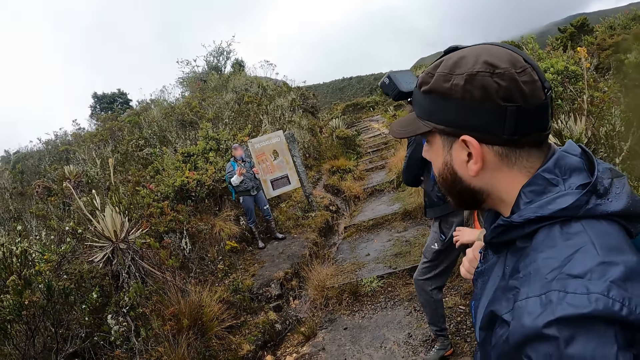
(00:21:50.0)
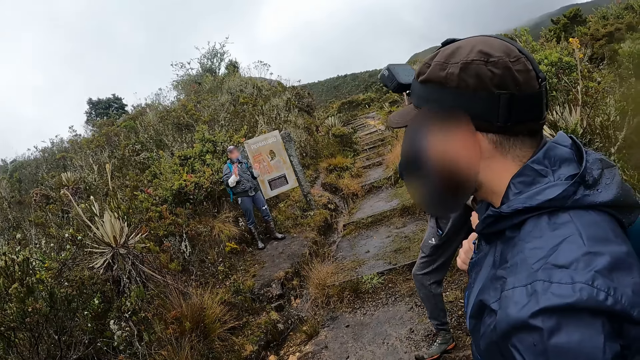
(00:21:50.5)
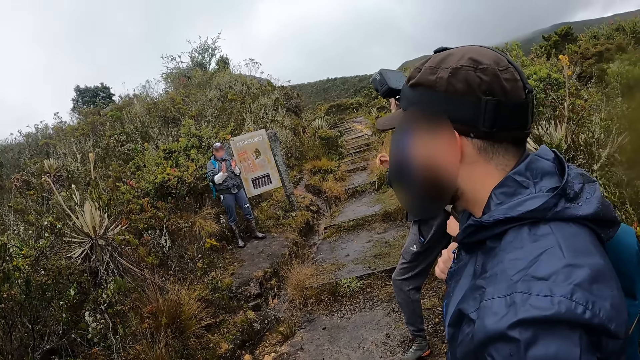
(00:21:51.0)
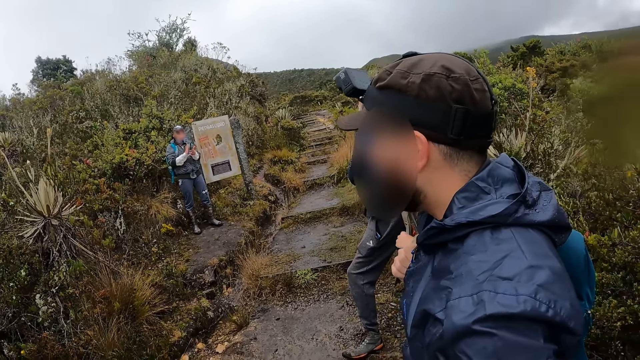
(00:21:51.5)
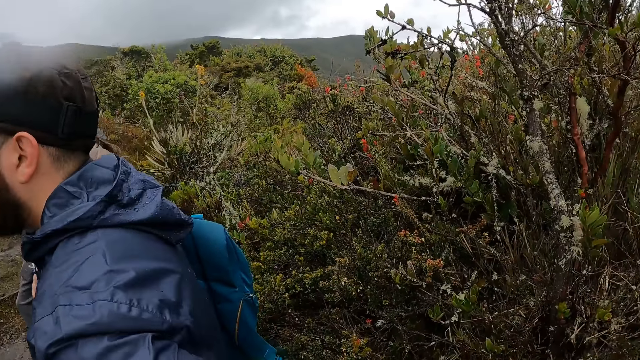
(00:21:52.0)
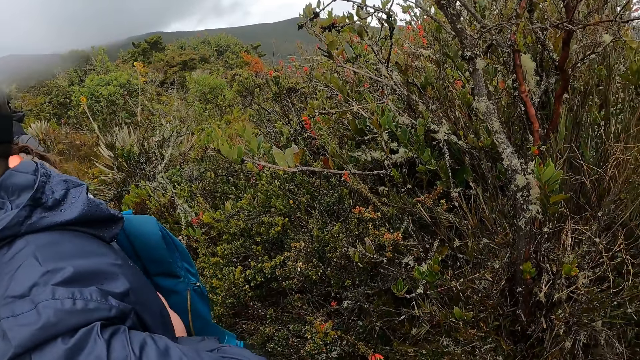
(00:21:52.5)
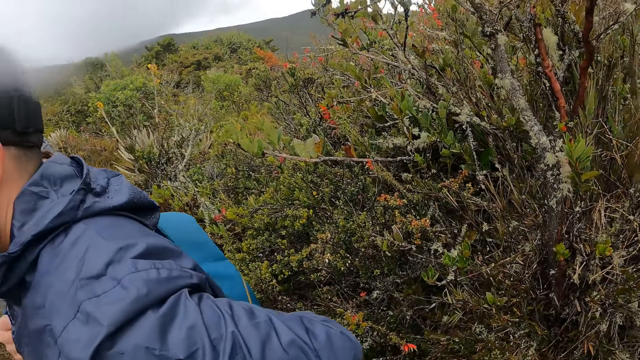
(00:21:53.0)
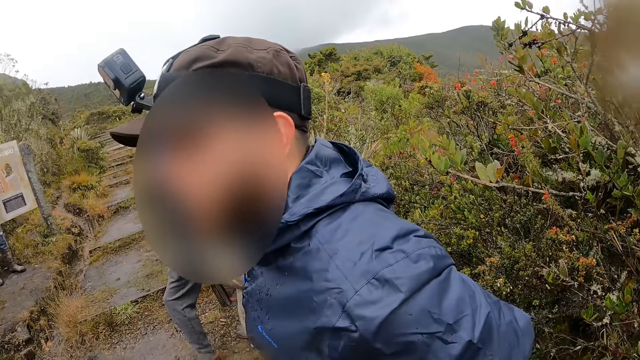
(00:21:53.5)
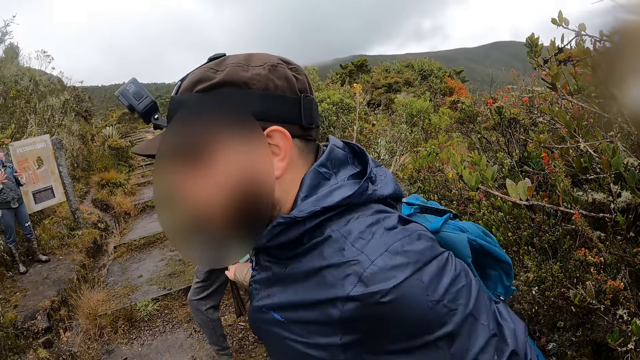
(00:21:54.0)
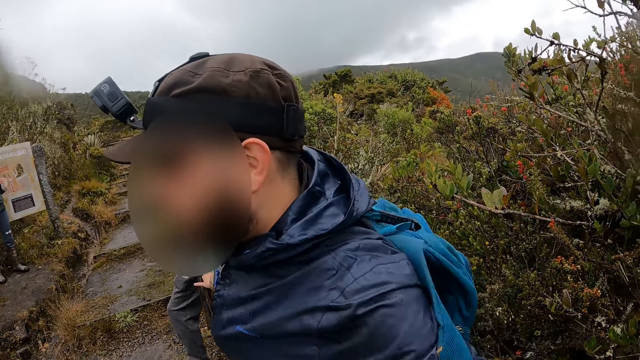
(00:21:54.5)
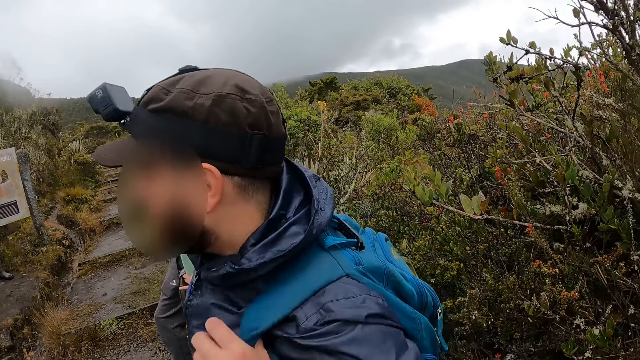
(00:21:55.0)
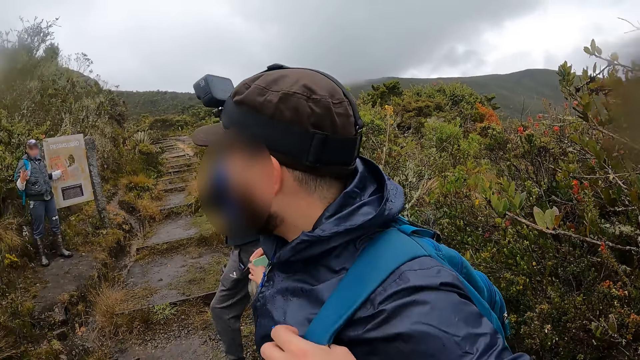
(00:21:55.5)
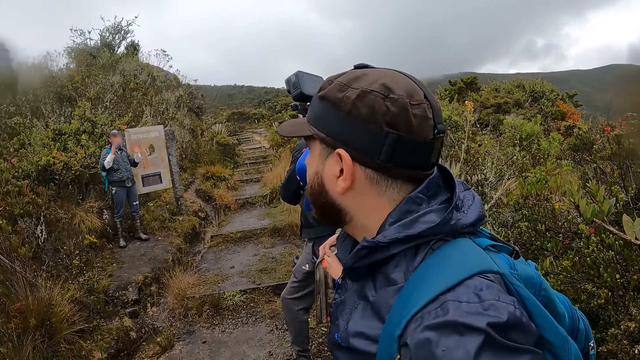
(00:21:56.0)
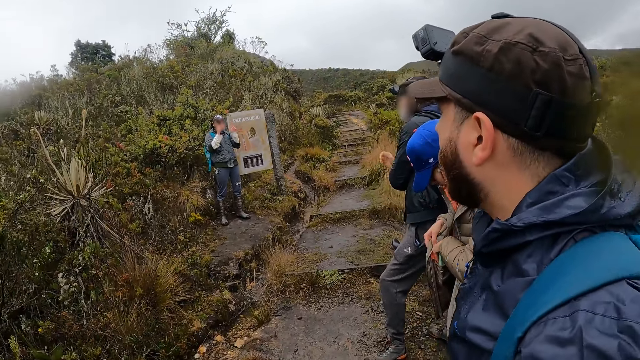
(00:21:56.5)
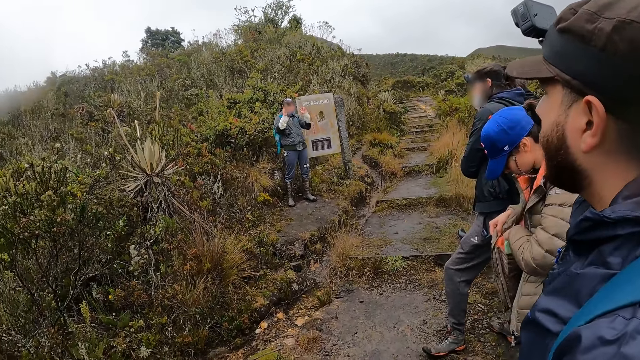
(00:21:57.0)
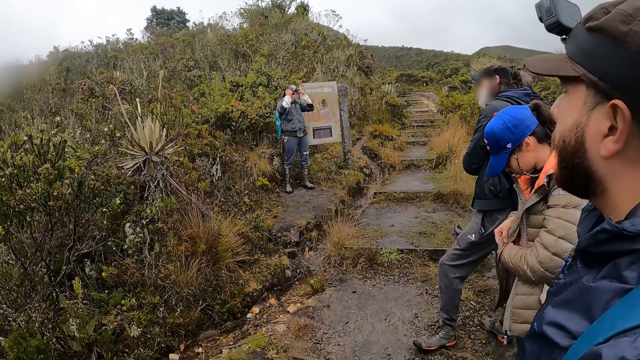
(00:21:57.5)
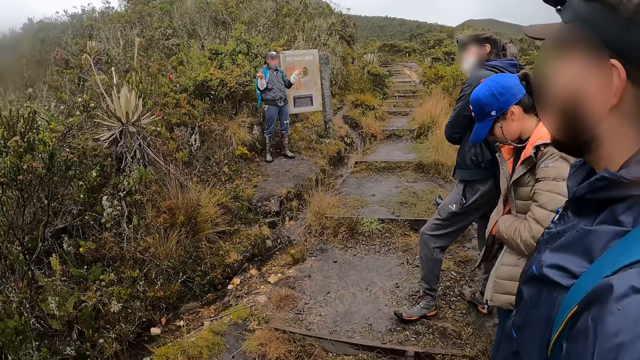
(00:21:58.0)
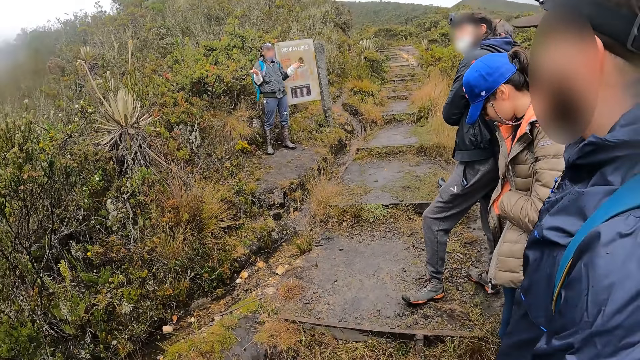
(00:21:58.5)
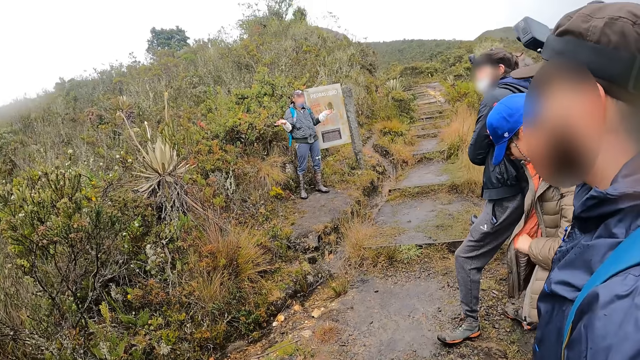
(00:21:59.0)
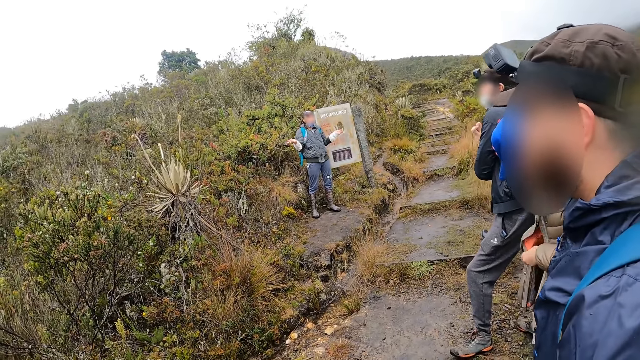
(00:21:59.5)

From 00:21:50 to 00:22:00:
The man puts the bag on his back with his left hand. The tour guide touches a cap on his head with both hands.

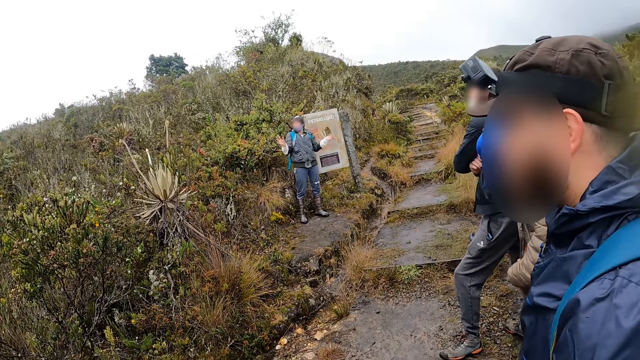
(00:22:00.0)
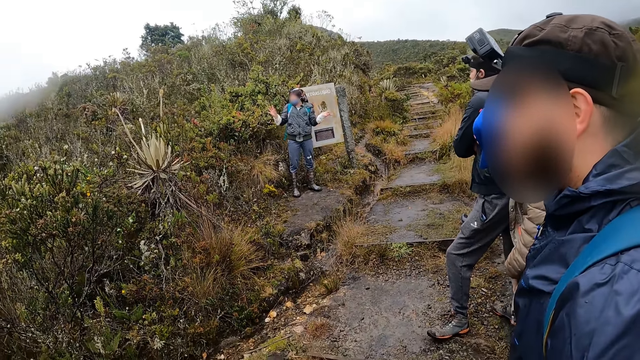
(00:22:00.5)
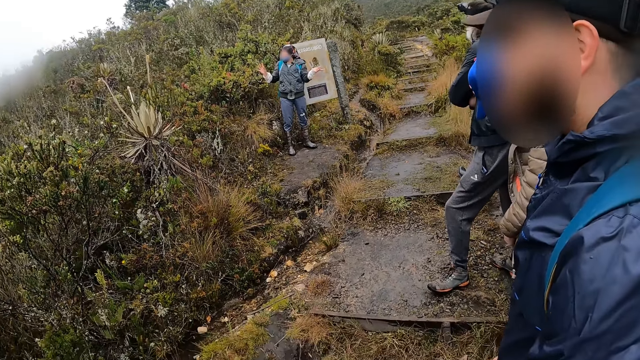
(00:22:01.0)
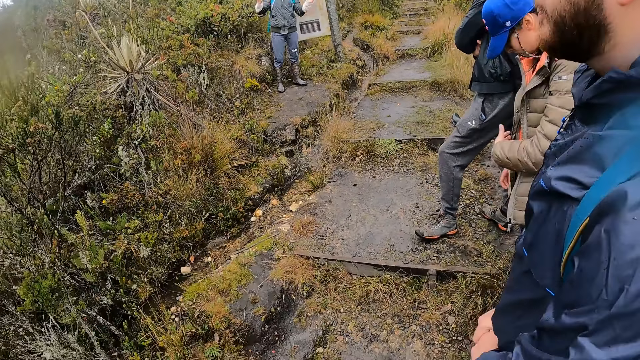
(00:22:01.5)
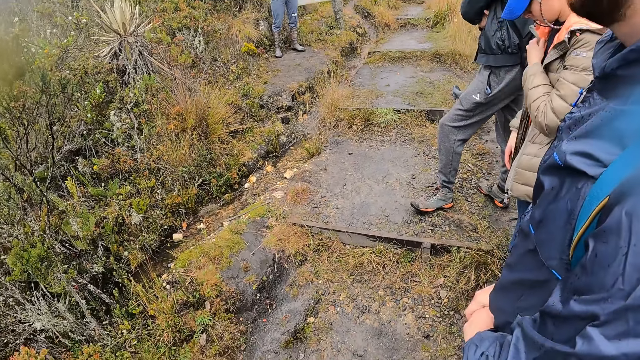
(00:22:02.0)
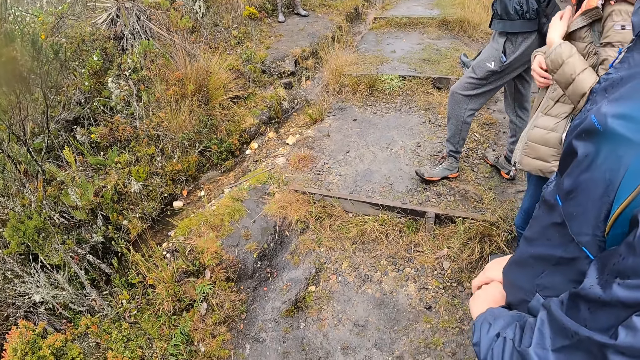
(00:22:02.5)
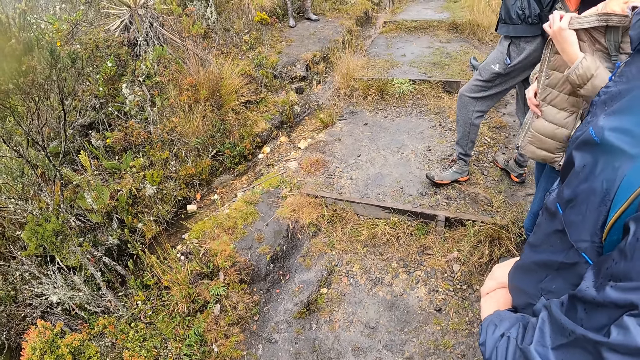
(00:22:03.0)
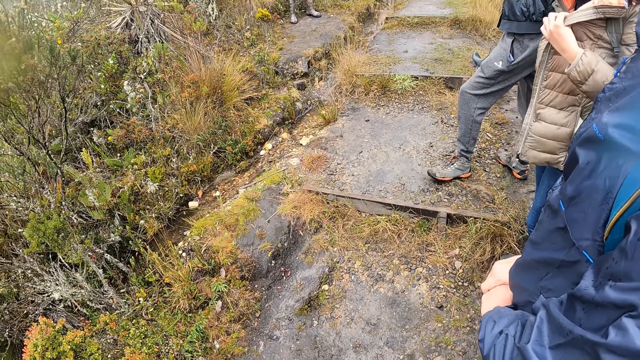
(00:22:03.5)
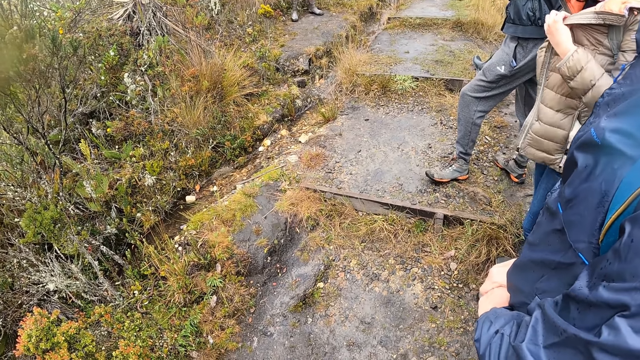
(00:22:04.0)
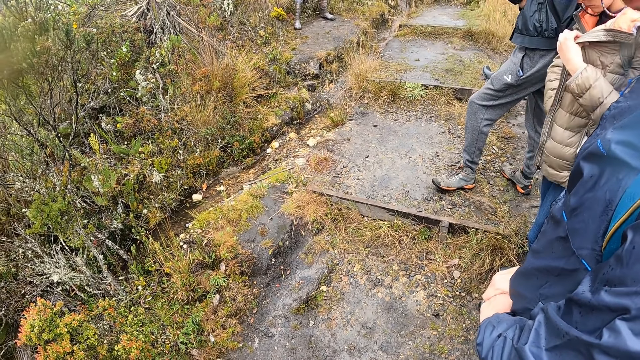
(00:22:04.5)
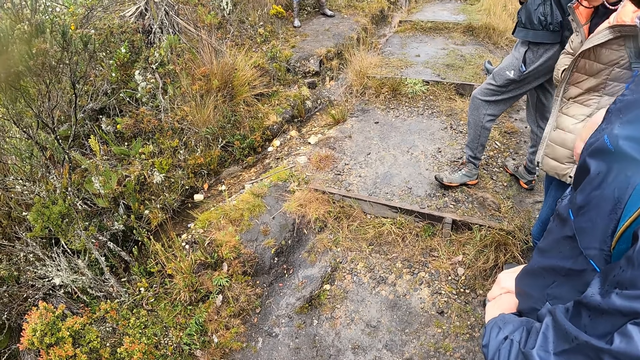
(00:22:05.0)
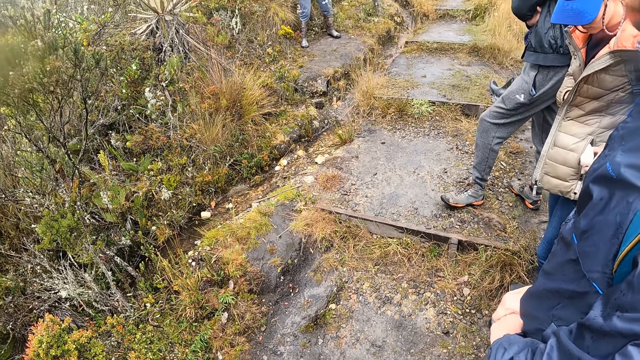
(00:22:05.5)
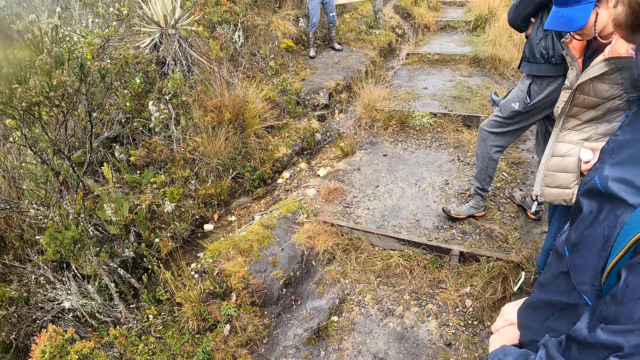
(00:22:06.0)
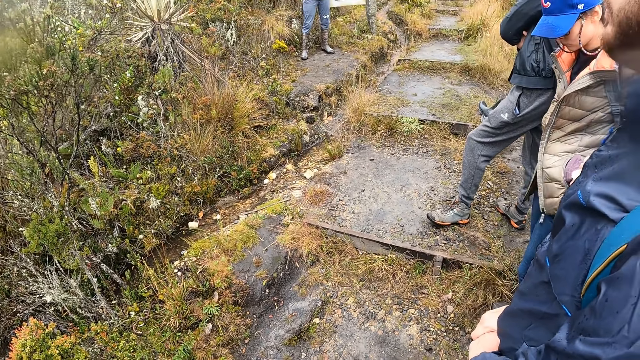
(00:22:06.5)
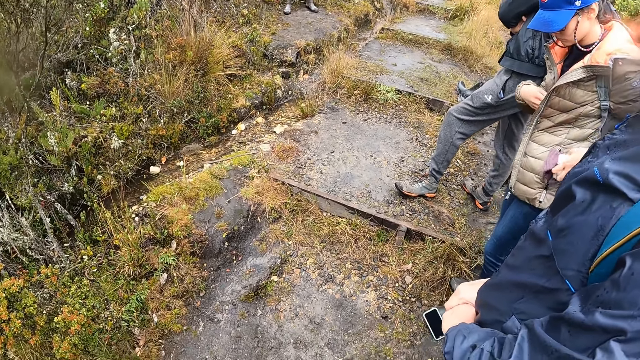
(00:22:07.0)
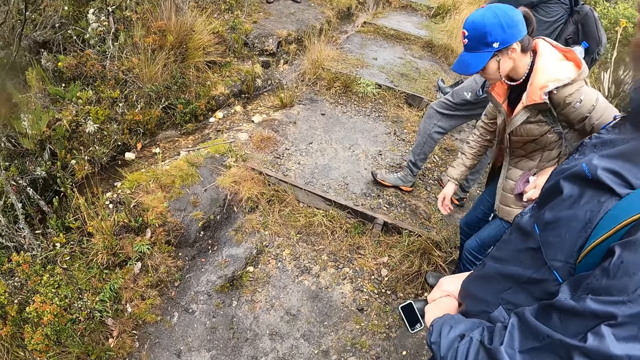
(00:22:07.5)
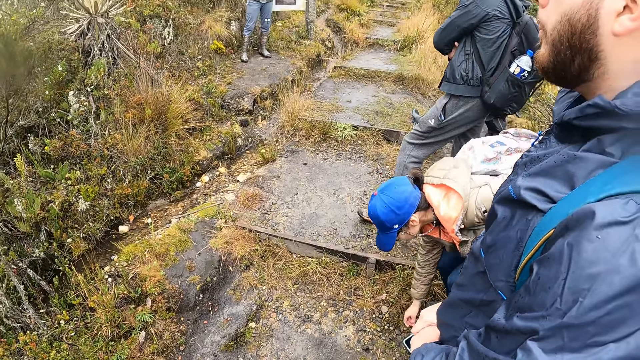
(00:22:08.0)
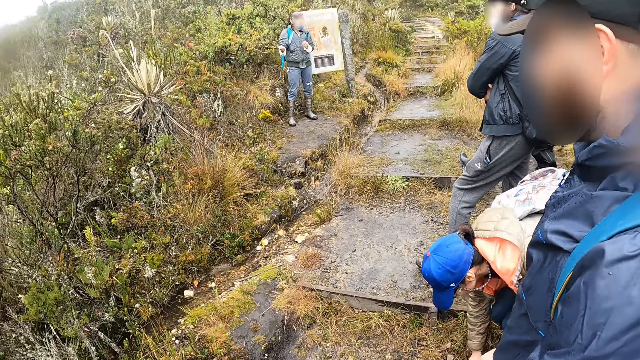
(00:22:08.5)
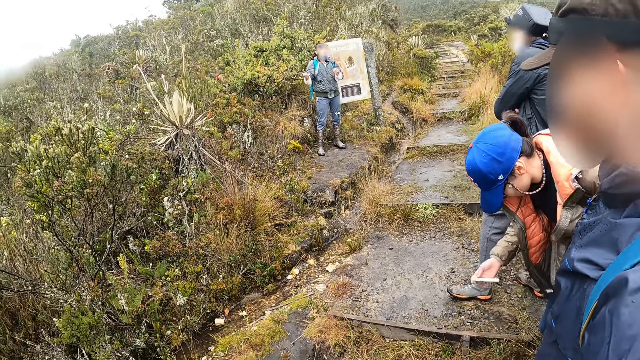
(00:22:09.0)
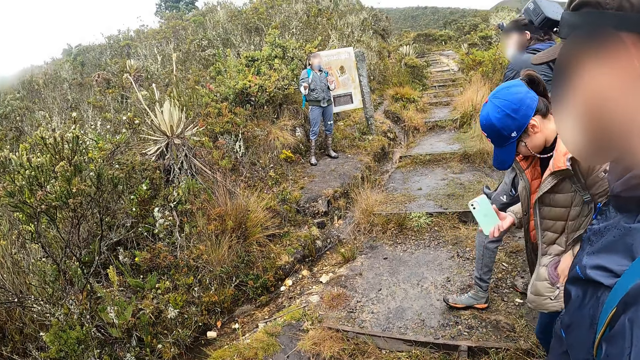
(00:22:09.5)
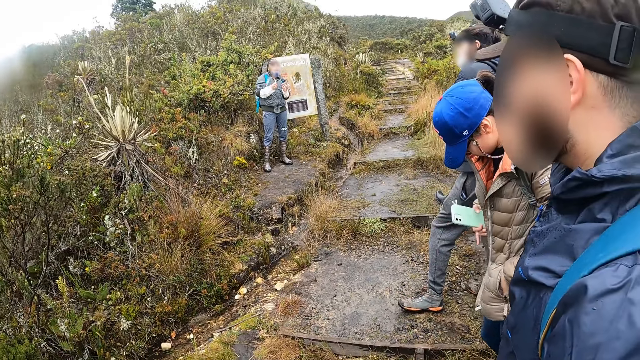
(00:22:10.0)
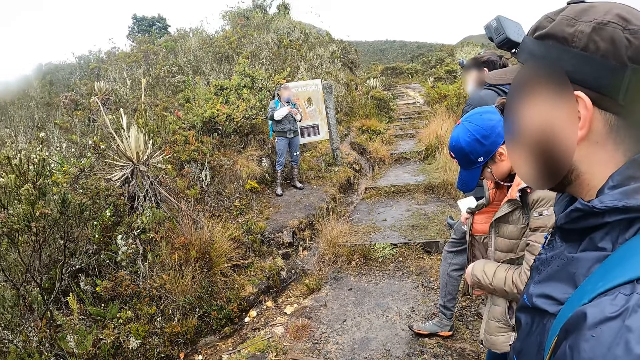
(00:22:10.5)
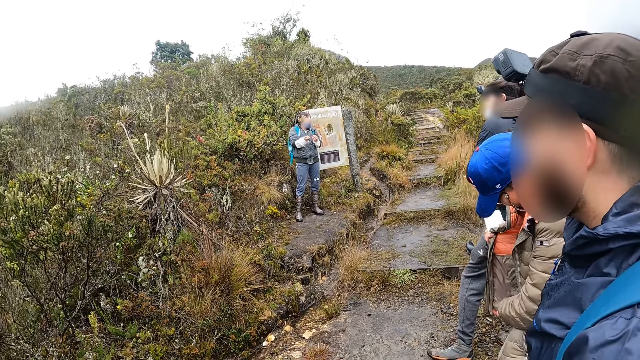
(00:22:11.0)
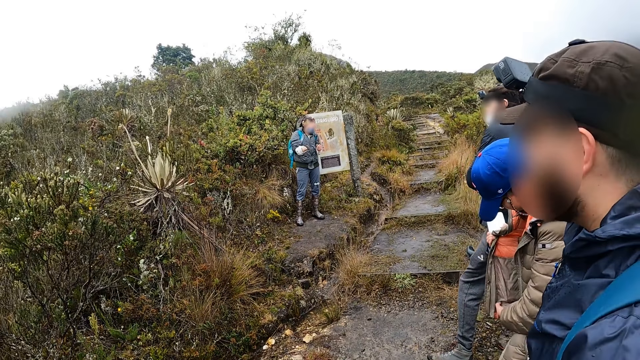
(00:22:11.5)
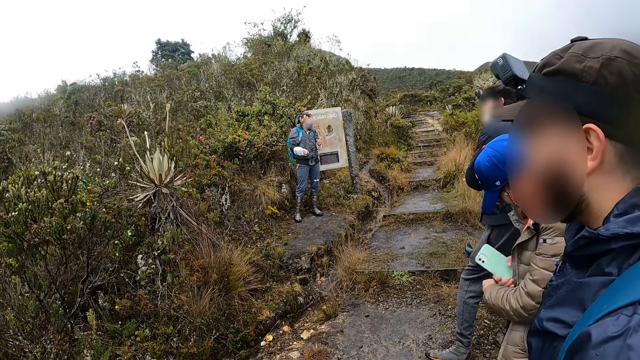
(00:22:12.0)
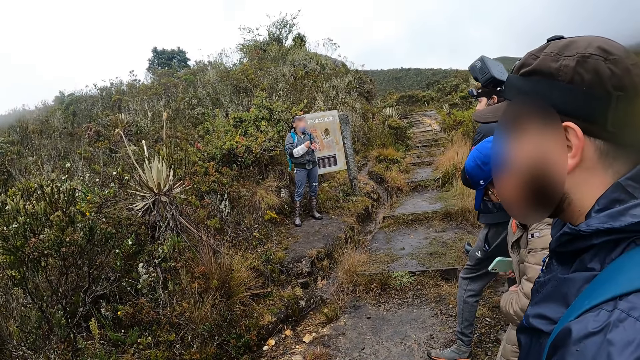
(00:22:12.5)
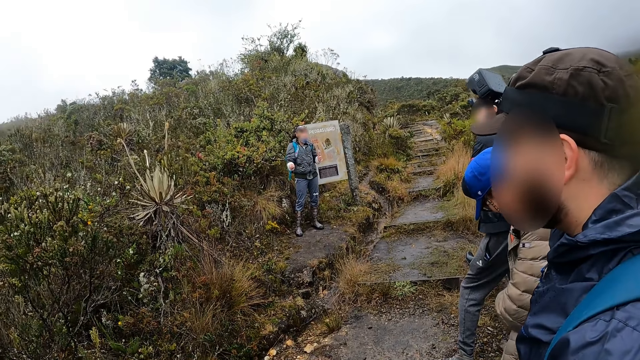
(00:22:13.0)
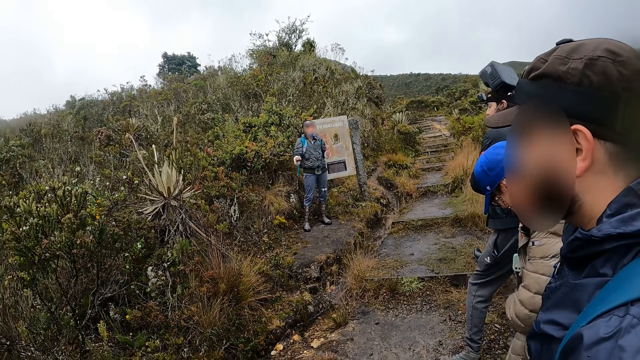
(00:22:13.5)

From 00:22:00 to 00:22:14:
The woman adjusts her jacket with both hands. She pulls the jacket. She picks up a phone from the ground with her right hand. She adjusts her jacket with both hands. She looks in the jacket.
